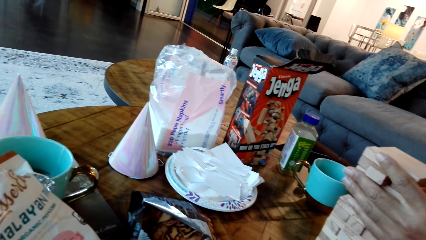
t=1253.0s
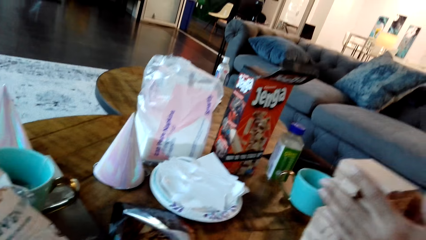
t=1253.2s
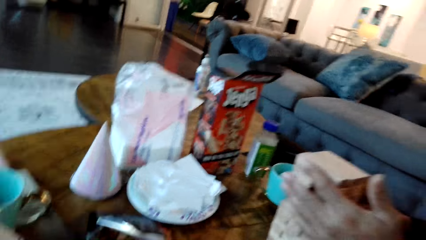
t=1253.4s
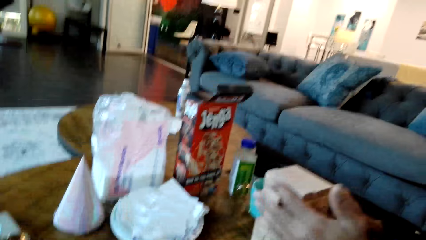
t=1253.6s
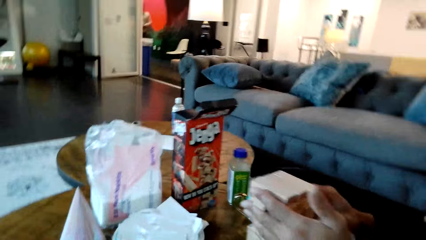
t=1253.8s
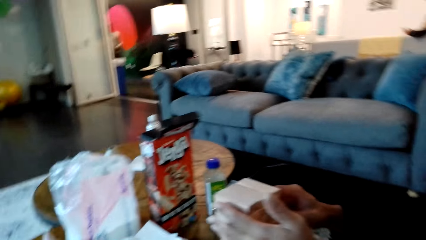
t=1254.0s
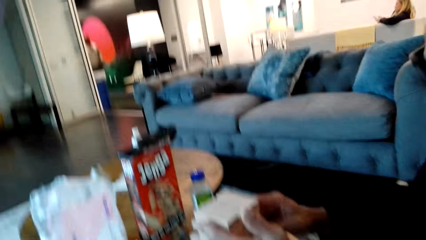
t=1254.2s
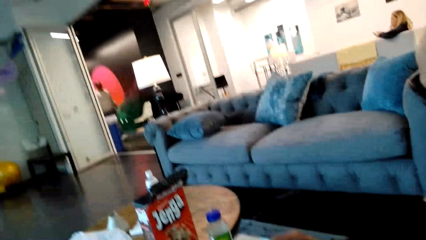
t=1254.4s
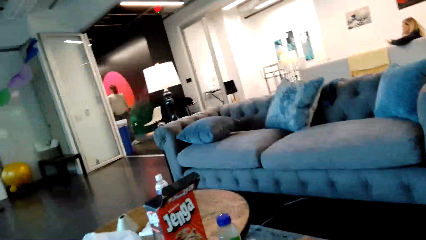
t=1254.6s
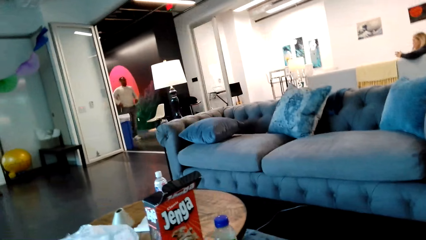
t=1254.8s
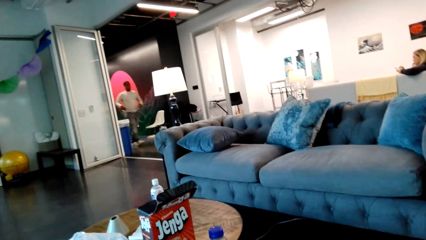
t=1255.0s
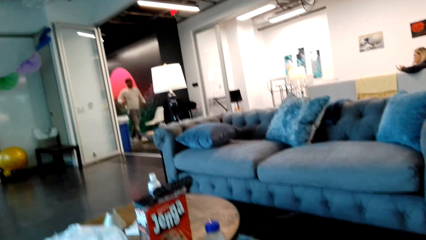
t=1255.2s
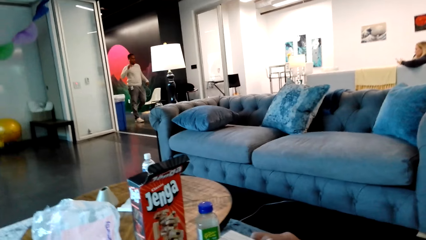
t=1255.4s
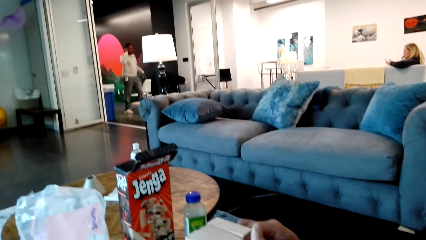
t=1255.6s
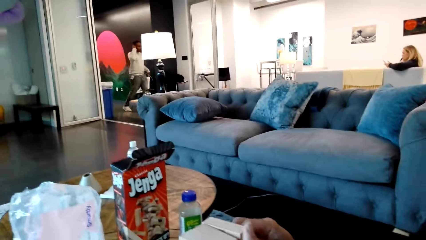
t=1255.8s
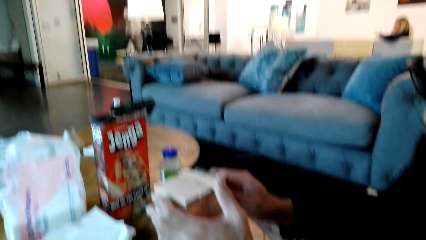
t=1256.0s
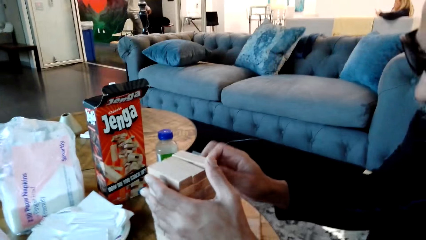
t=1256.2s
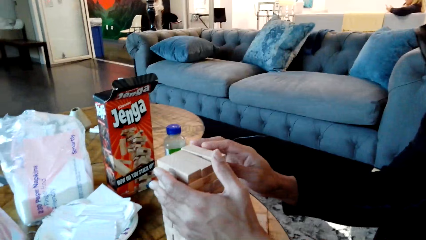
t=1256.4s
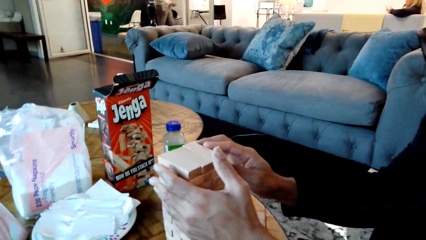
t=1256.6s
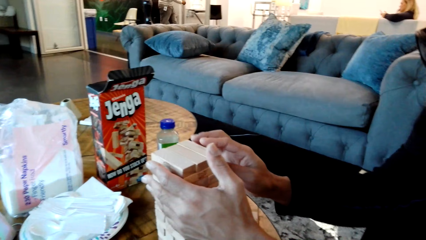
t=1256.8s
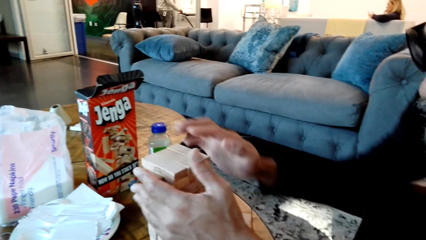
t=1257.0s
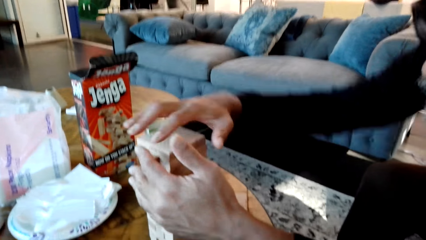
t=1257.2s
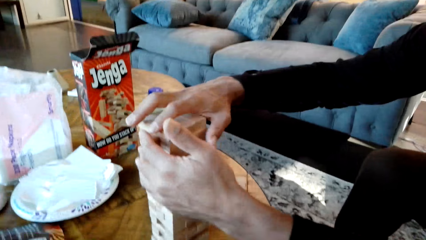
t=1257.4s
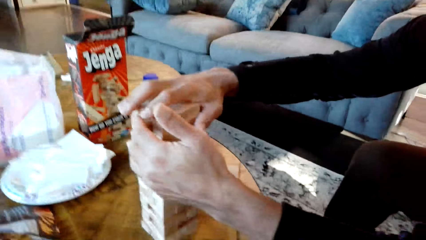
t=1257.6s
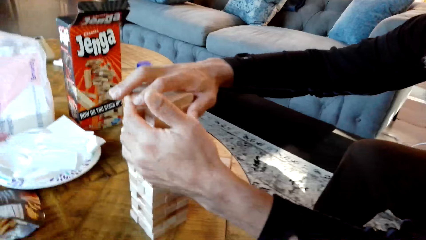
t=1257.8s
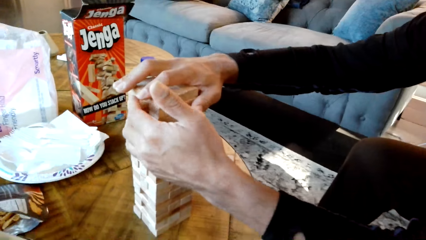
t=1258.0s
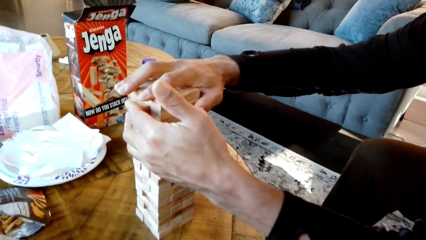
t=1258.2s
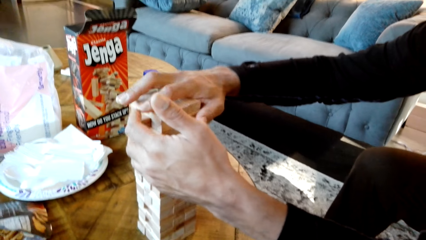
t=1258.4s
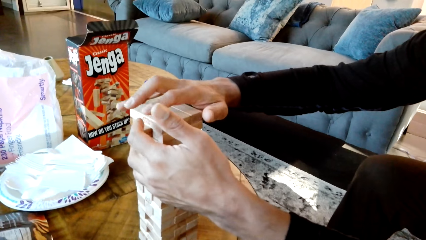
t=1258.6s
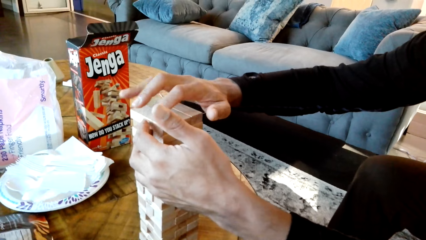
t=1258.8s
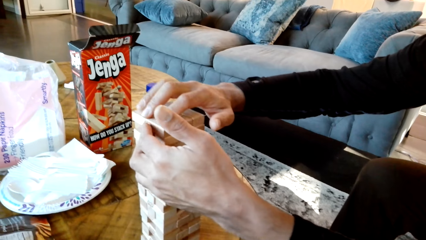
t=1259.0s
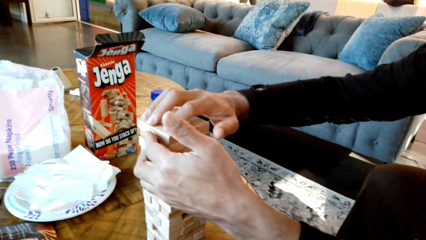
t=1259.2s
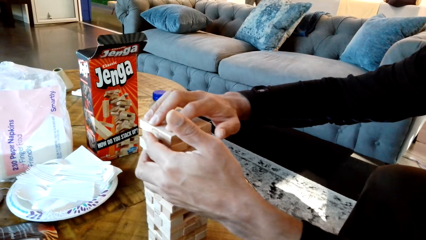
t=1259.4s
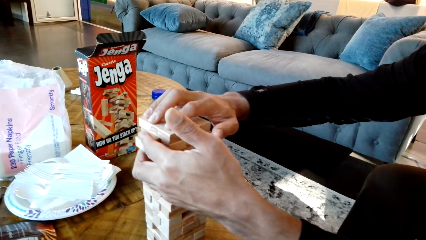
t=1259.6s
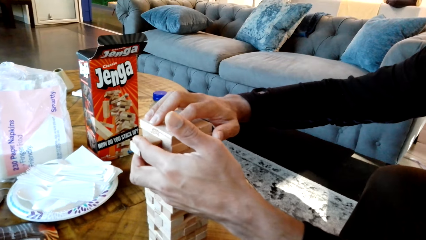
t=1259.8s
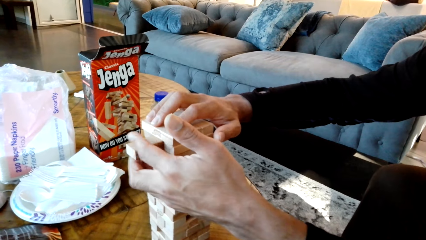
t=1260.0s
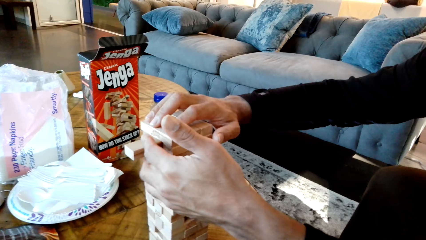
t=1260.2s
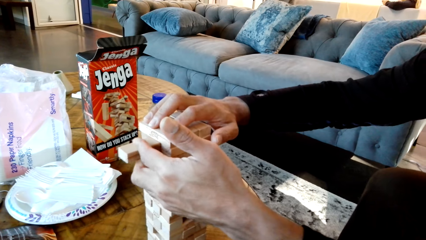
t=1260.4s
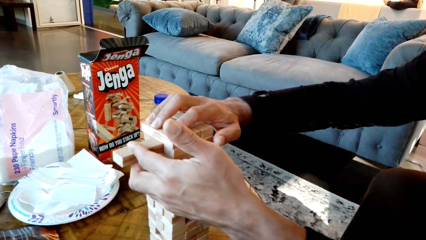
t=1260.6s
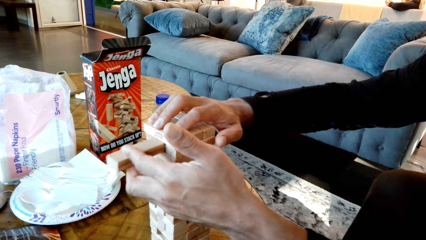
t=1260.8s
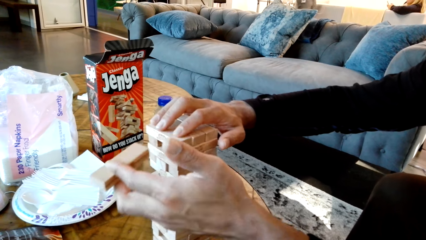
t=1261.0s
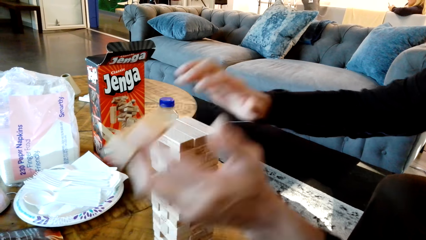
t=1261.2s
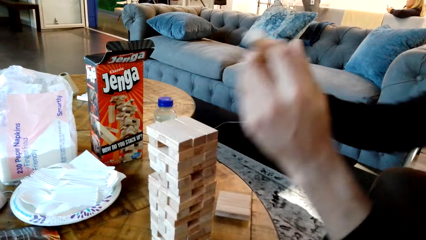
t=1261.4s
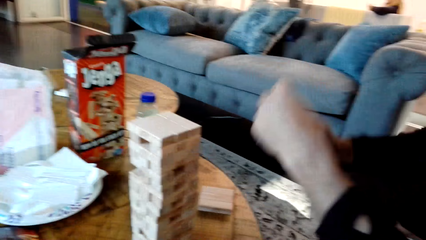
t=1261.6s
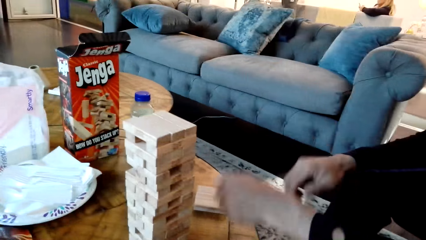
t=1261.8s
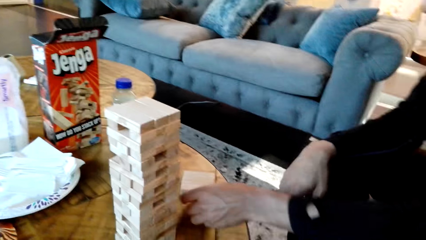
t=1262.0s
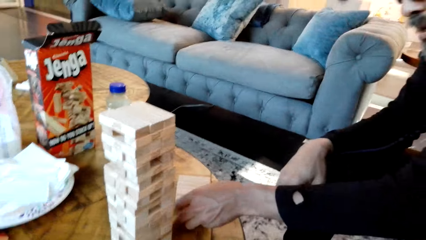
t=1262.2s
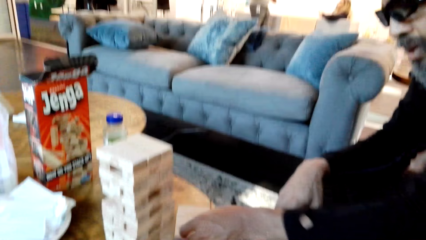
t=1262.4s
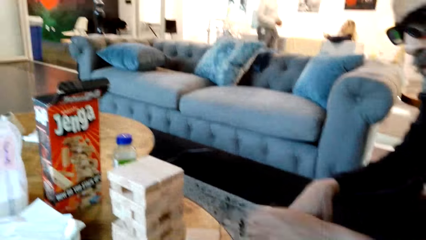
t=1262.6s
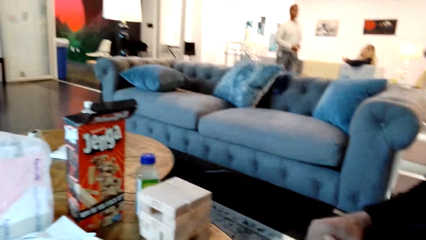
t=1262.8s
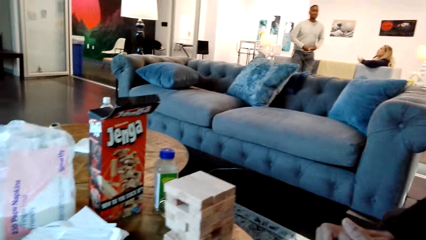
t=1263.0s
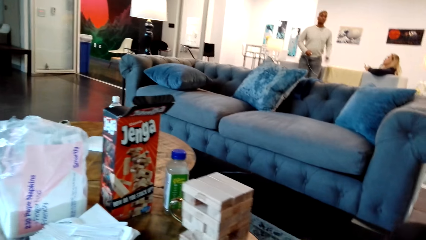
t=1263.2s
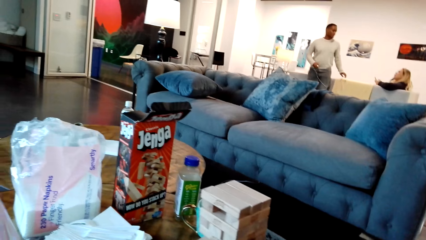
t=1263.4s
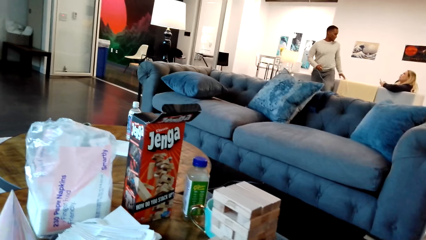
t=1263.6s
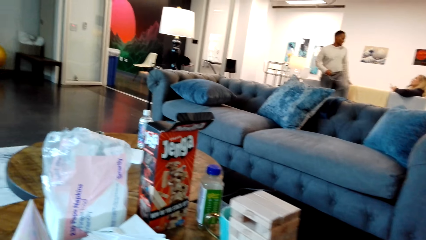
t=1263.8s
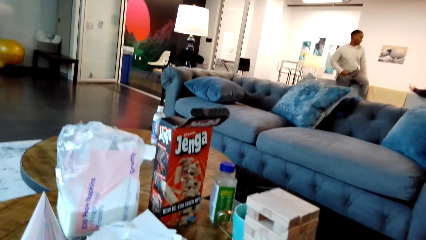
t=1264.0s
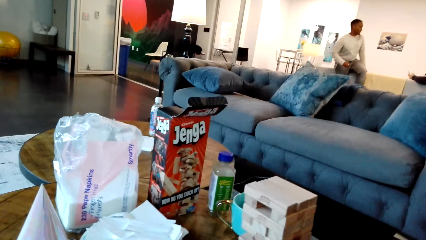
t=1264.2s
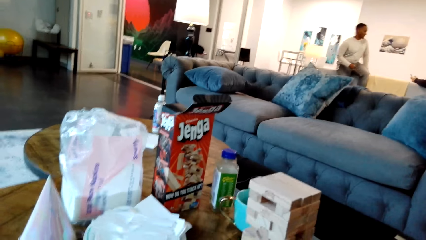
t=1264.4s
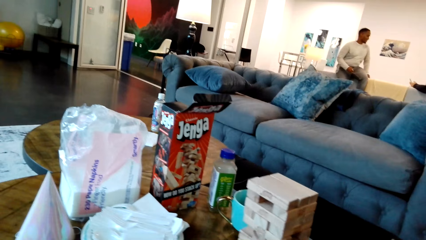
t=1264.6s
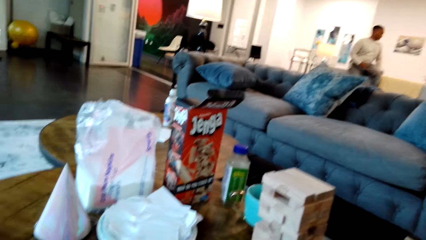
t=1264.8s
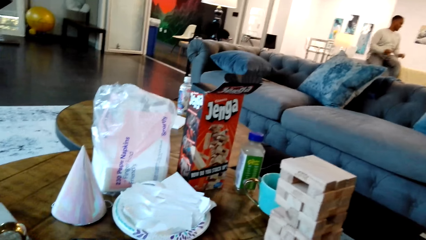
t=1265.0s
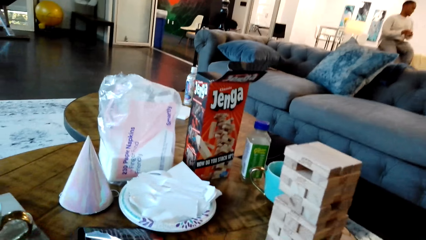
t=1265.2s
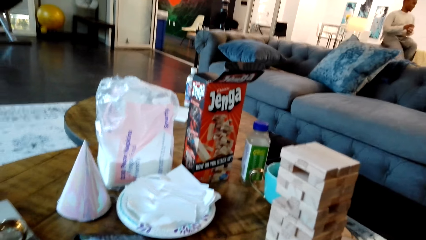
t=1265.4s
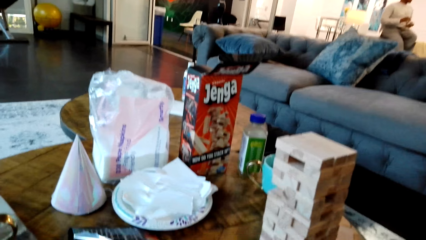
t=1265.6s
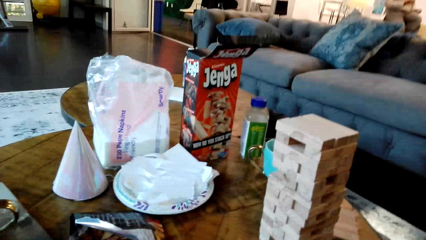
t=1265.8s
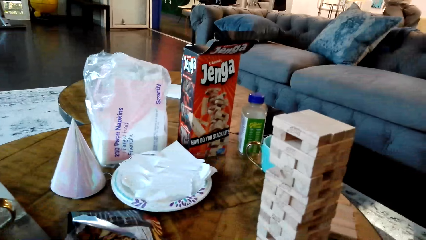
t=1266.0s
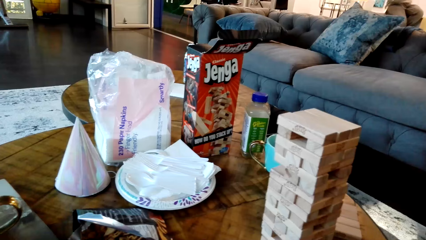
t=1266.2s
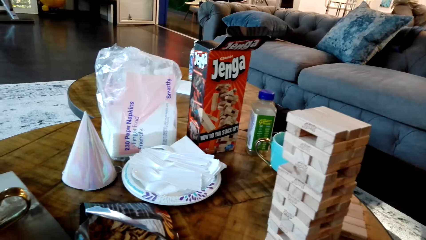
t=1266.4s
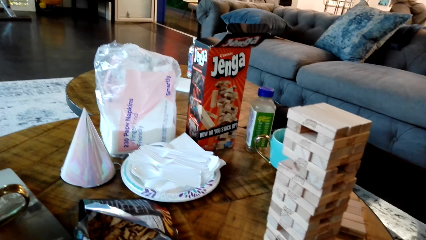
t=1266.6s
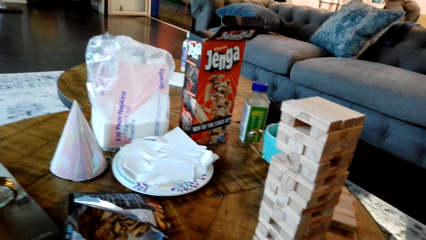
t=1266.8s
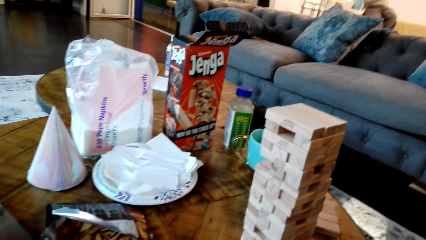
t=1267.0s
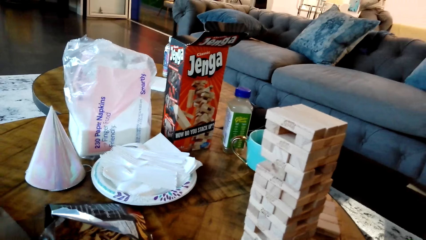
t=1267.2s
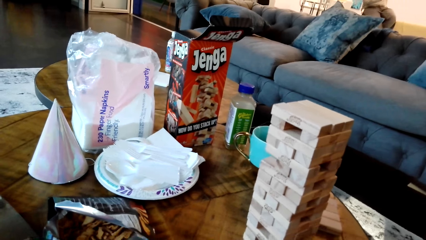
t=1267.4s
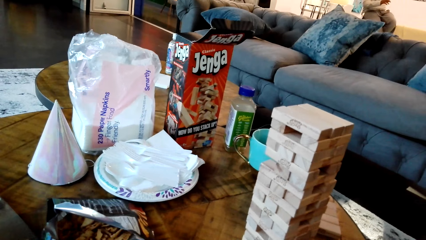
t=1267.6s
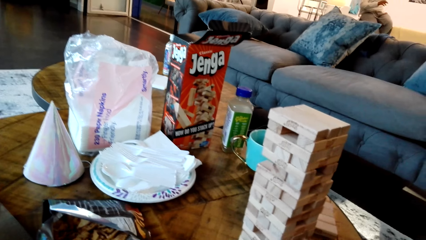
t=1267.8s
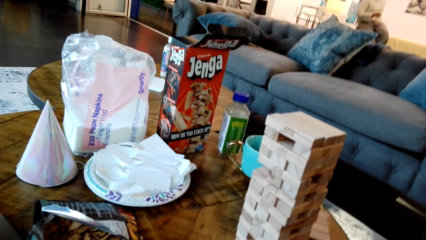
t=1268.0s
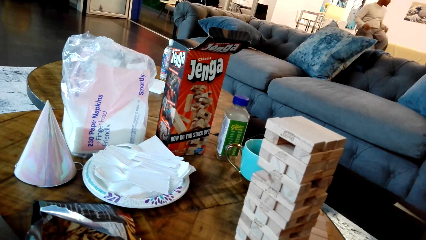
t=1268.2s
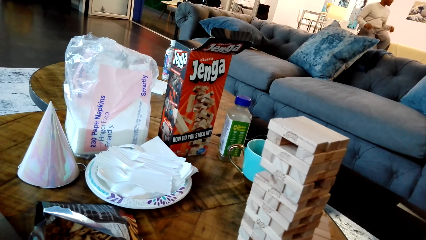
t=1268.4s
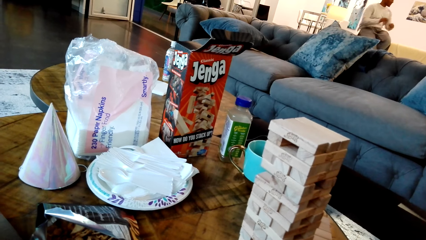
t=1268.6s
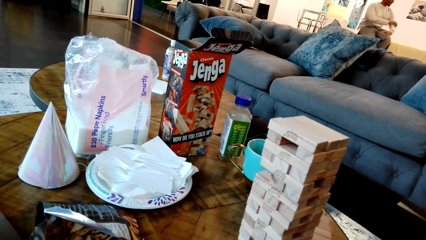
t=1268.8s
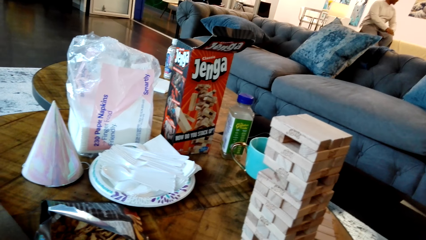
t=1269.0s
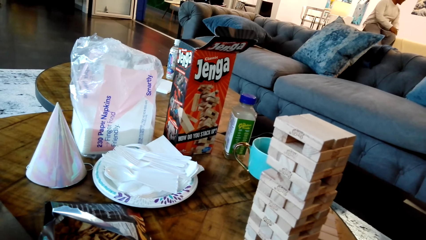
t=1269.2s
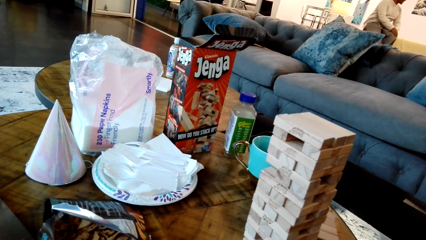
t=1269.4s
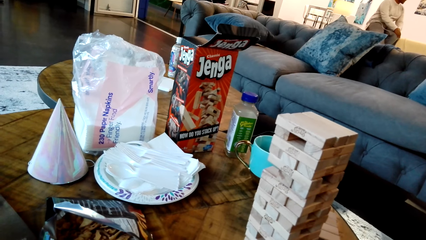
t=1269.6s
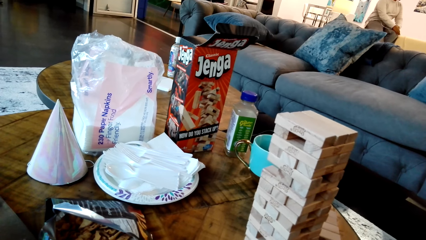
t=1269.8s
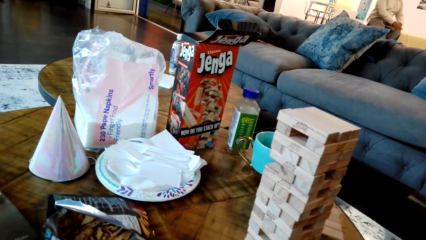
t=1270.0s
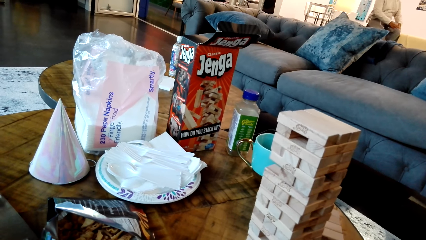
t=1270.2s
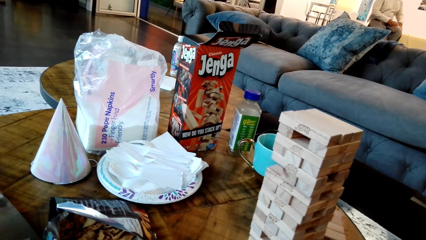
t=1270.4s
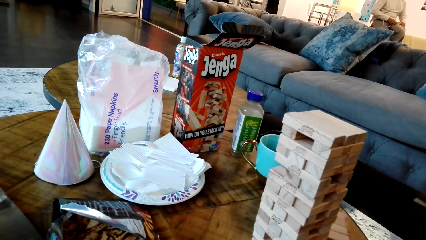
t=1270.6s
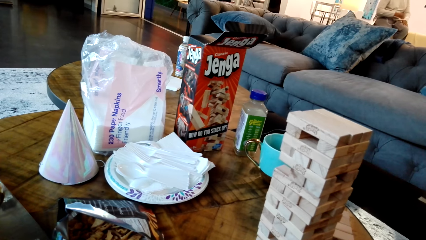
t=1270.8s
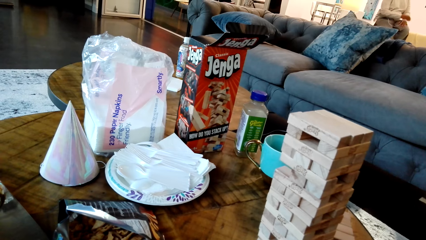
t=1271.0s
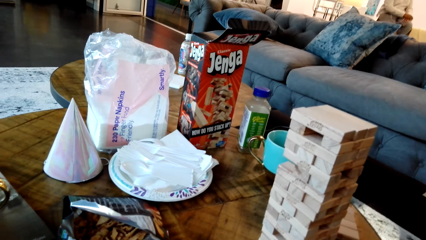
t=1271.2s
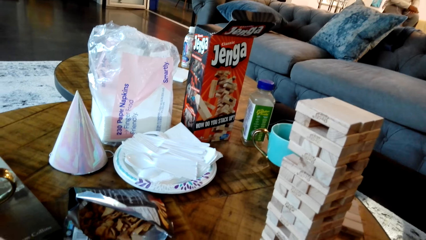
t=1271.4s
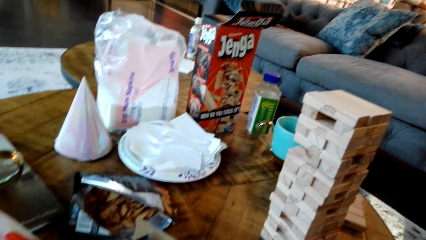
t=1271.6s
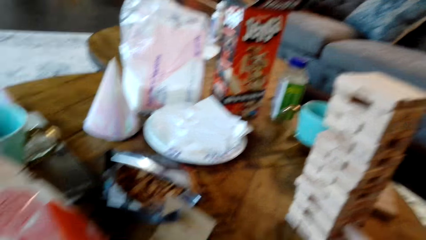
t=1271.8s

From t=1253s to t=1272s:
A man walks towards a woman. Another man pulls the block from the stack. He places the jenga block on the table. The first man sits beside the woman. The camera wearer looks at the blocks.
